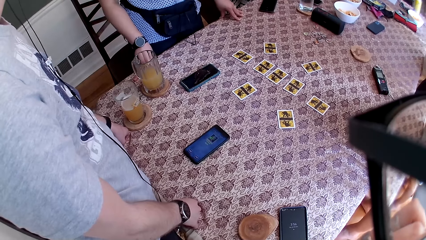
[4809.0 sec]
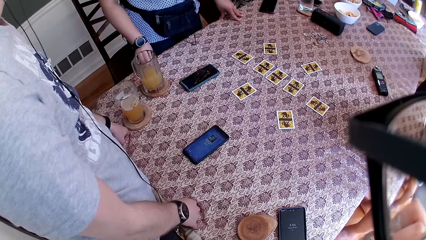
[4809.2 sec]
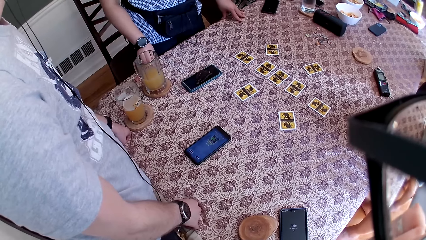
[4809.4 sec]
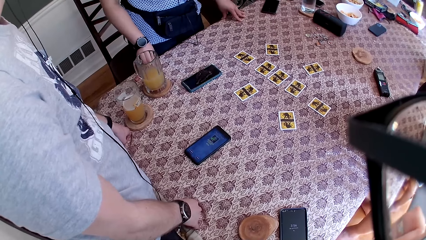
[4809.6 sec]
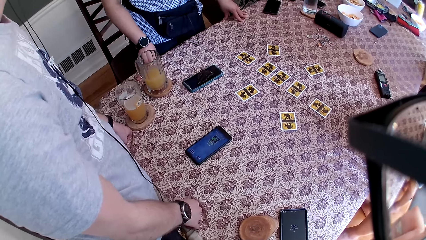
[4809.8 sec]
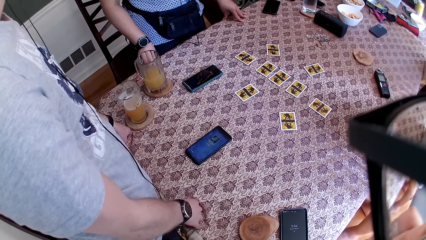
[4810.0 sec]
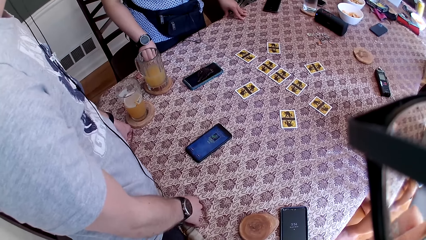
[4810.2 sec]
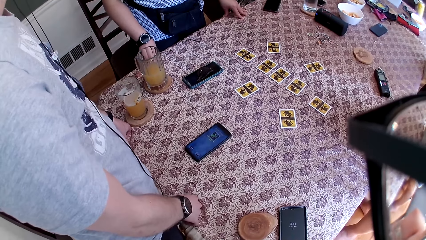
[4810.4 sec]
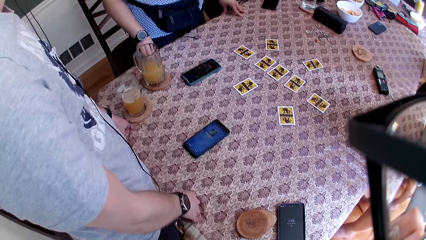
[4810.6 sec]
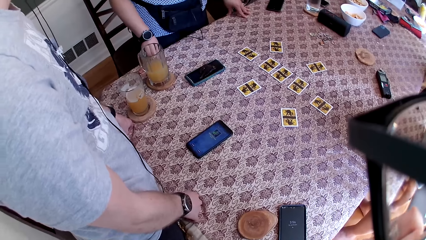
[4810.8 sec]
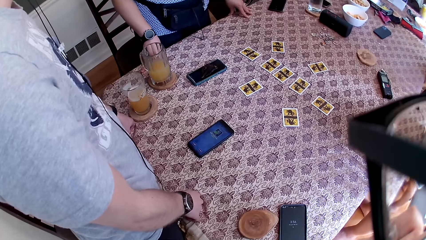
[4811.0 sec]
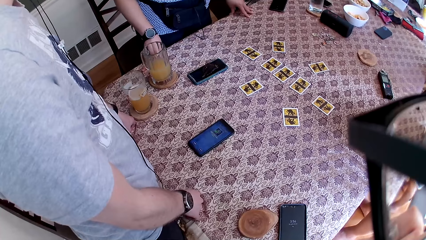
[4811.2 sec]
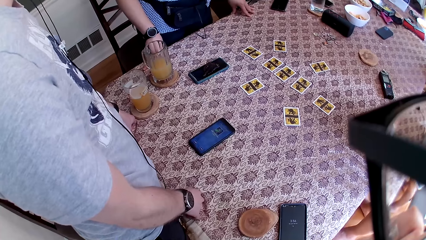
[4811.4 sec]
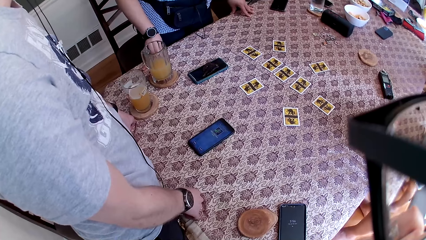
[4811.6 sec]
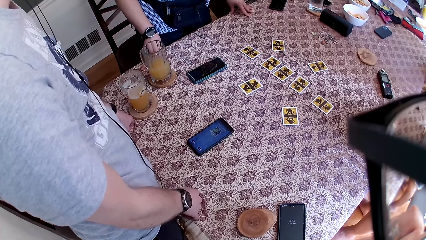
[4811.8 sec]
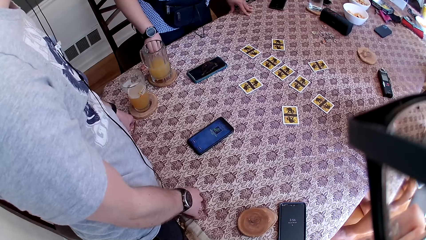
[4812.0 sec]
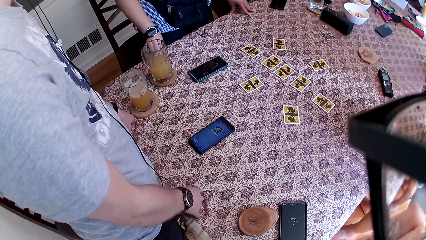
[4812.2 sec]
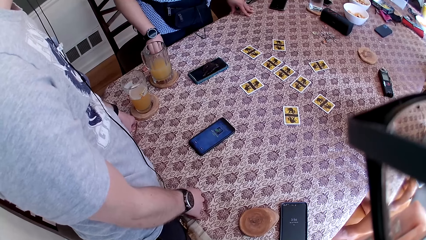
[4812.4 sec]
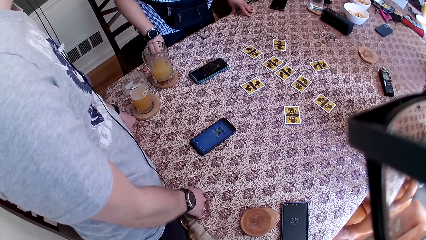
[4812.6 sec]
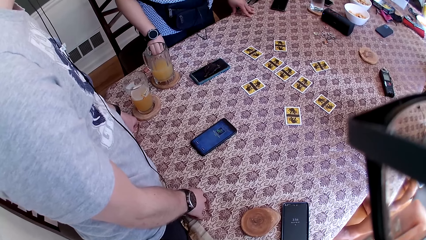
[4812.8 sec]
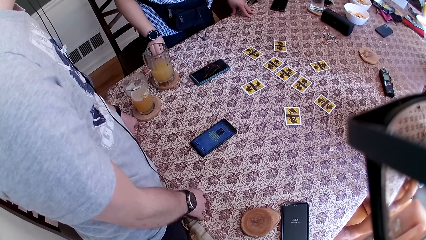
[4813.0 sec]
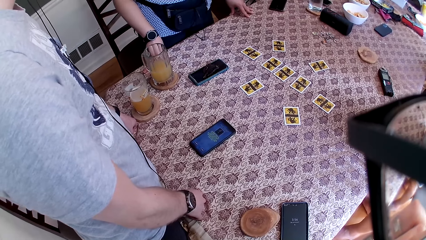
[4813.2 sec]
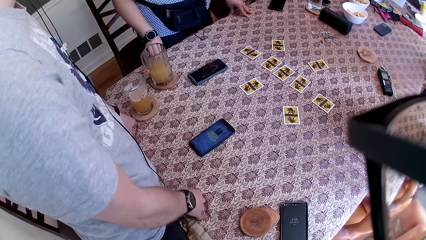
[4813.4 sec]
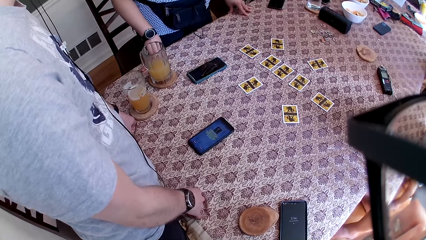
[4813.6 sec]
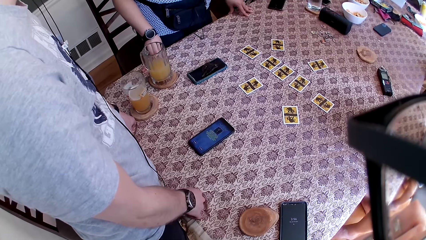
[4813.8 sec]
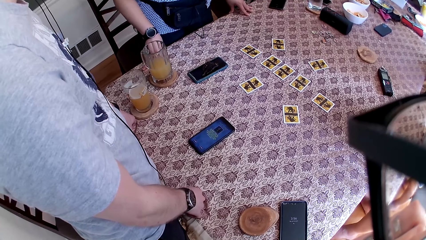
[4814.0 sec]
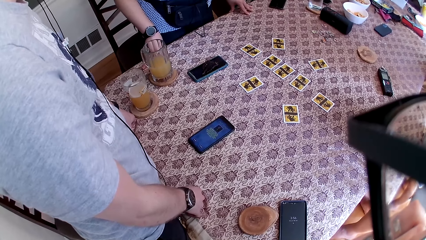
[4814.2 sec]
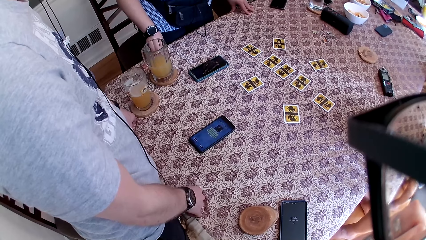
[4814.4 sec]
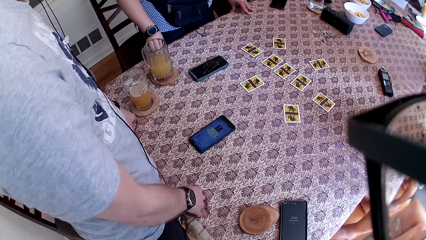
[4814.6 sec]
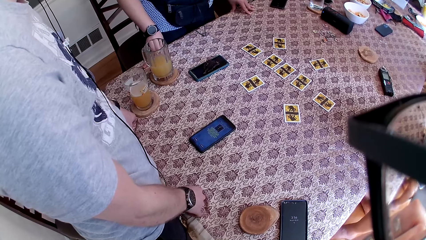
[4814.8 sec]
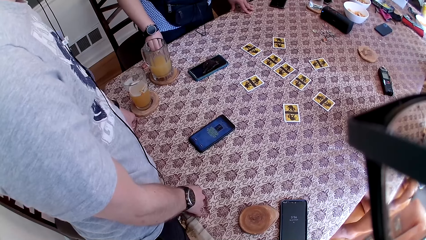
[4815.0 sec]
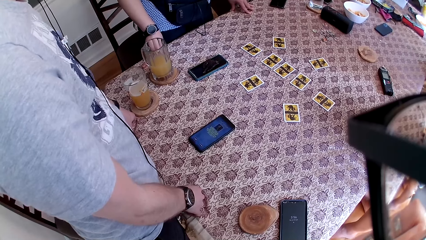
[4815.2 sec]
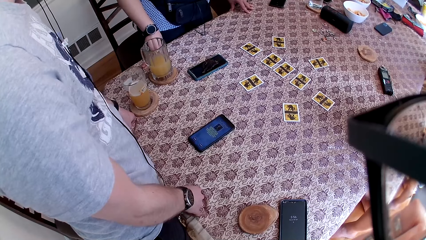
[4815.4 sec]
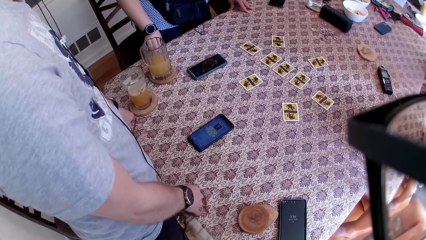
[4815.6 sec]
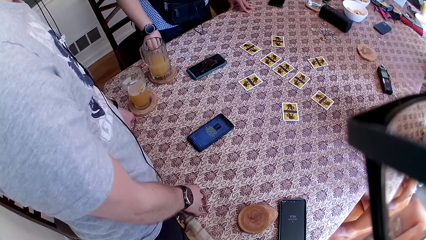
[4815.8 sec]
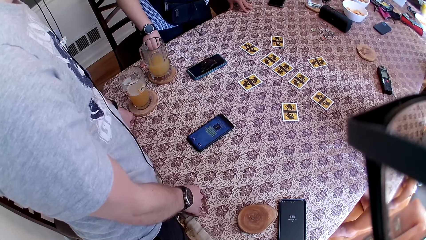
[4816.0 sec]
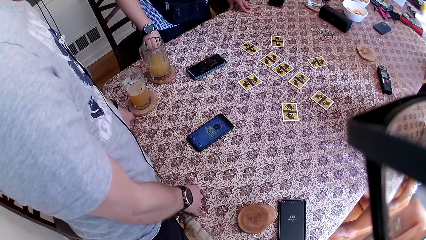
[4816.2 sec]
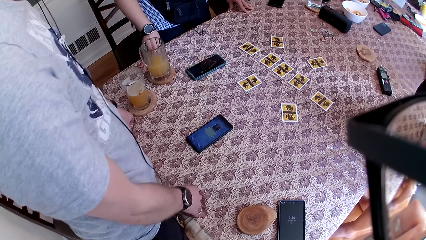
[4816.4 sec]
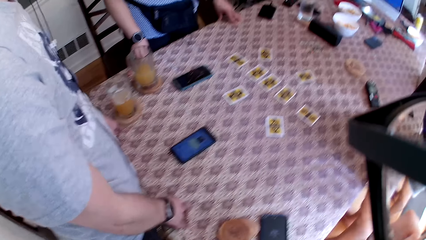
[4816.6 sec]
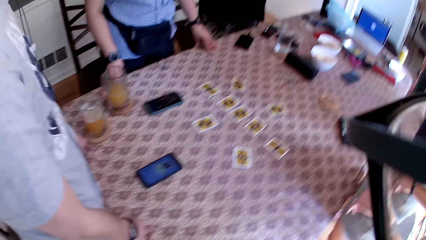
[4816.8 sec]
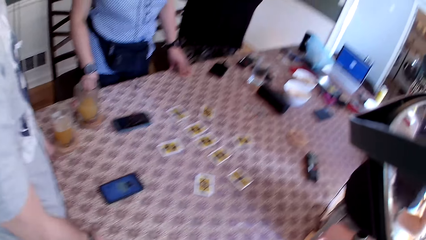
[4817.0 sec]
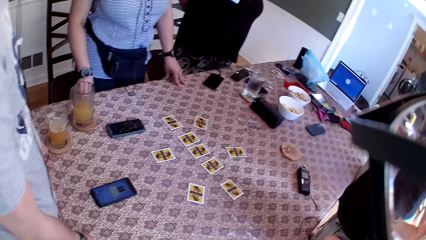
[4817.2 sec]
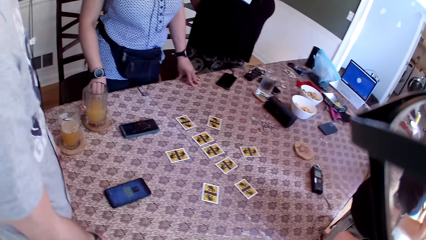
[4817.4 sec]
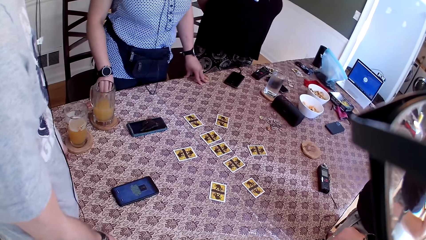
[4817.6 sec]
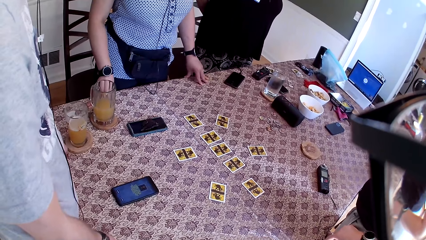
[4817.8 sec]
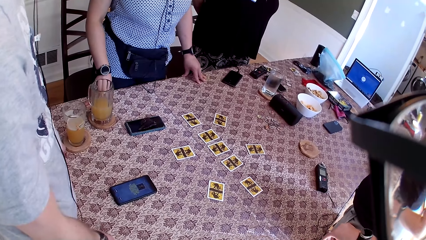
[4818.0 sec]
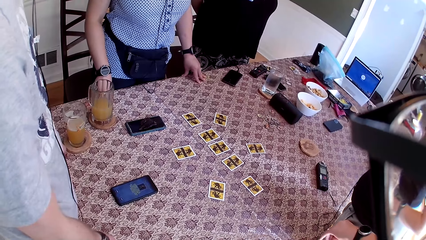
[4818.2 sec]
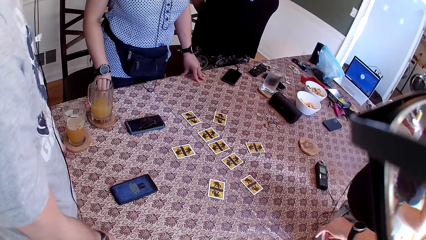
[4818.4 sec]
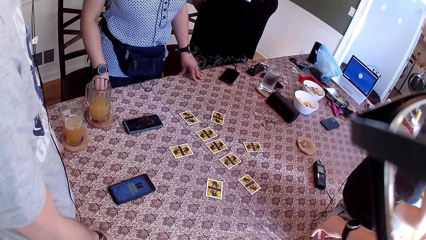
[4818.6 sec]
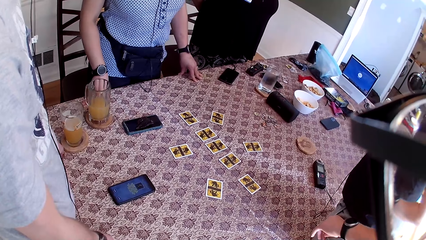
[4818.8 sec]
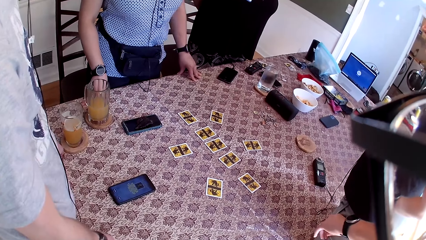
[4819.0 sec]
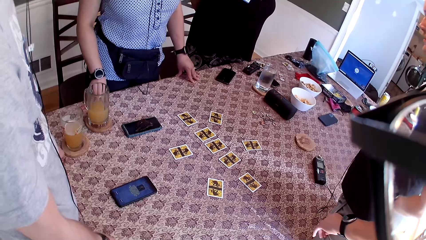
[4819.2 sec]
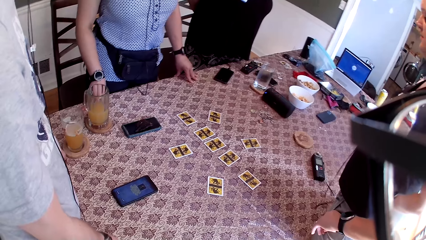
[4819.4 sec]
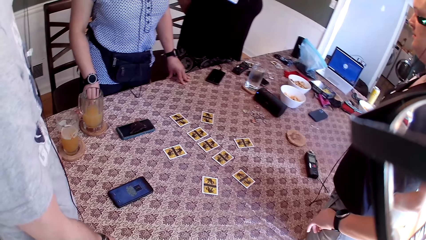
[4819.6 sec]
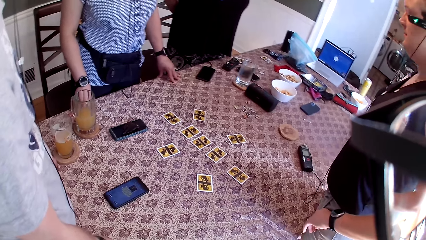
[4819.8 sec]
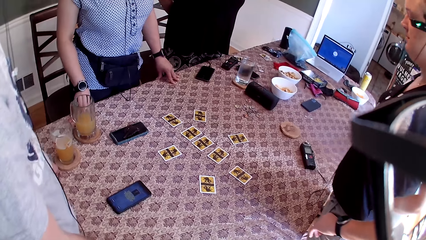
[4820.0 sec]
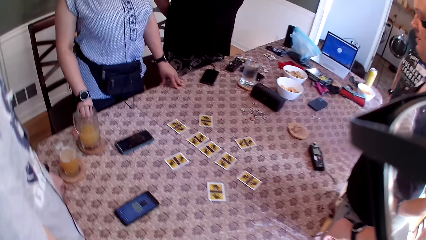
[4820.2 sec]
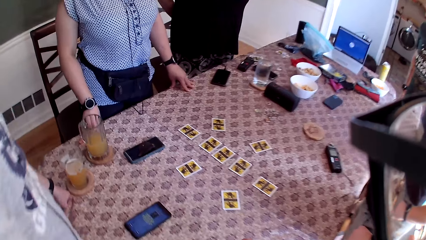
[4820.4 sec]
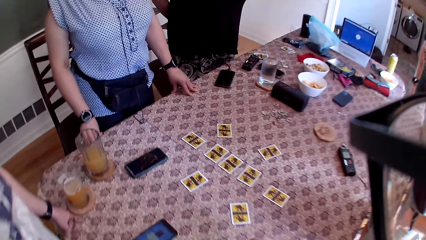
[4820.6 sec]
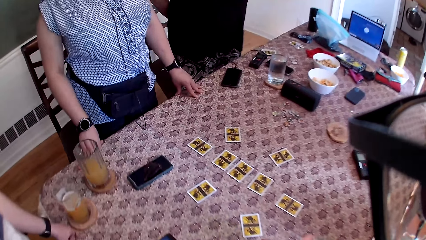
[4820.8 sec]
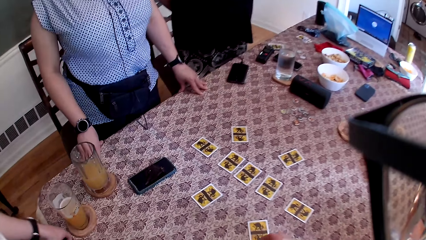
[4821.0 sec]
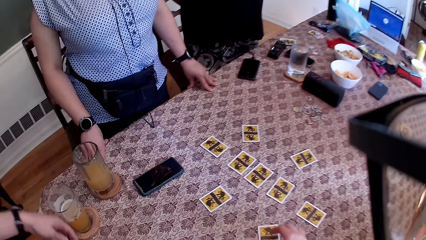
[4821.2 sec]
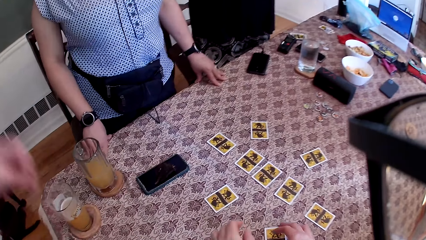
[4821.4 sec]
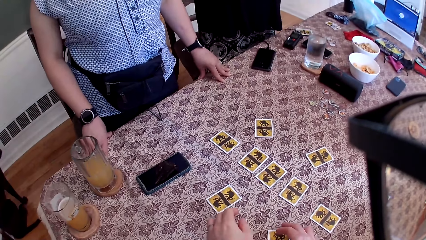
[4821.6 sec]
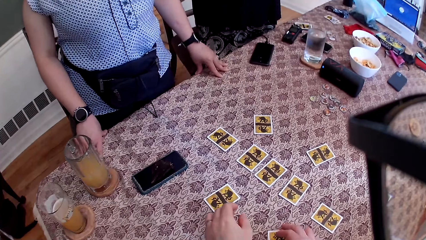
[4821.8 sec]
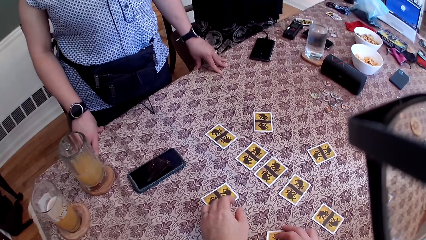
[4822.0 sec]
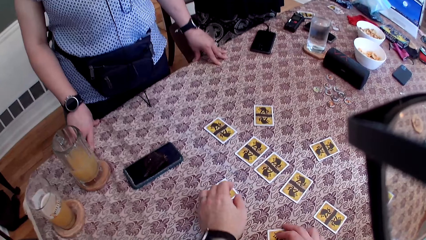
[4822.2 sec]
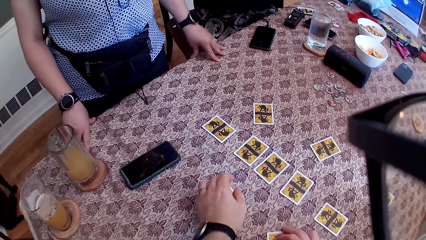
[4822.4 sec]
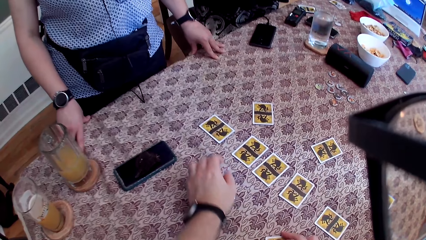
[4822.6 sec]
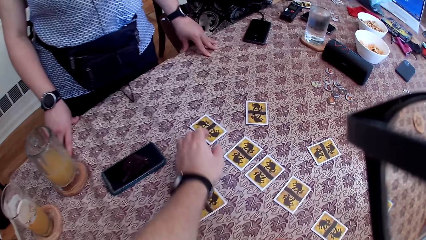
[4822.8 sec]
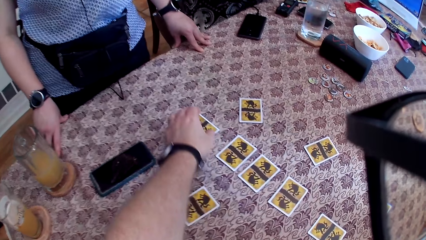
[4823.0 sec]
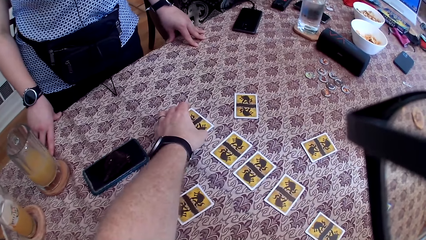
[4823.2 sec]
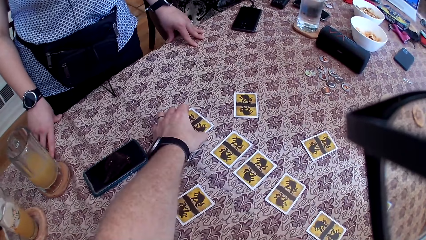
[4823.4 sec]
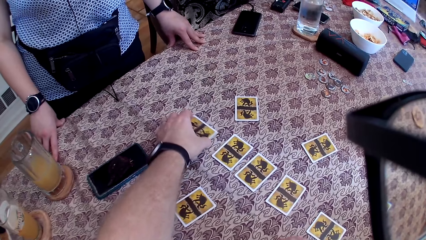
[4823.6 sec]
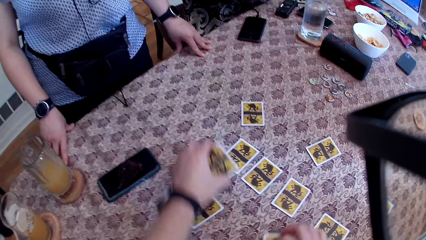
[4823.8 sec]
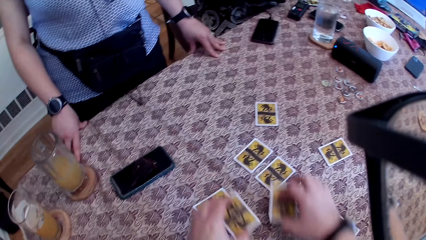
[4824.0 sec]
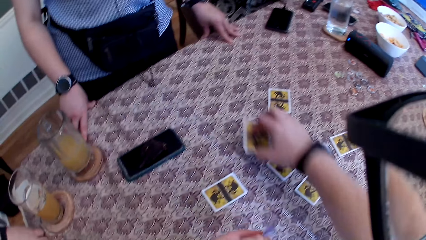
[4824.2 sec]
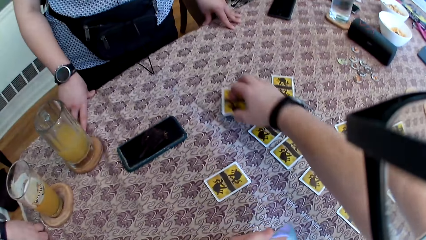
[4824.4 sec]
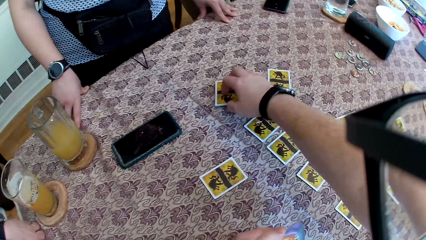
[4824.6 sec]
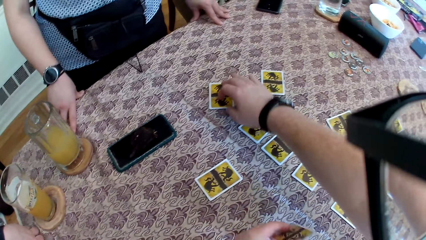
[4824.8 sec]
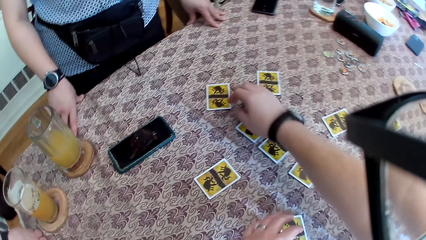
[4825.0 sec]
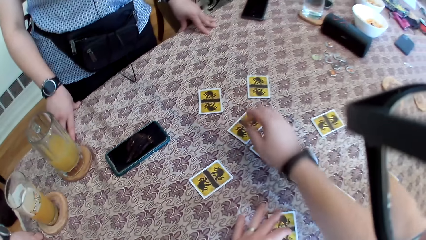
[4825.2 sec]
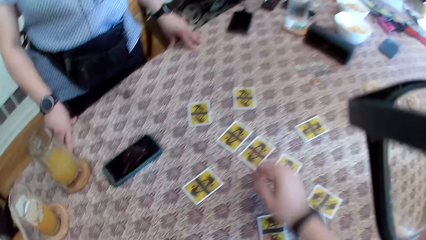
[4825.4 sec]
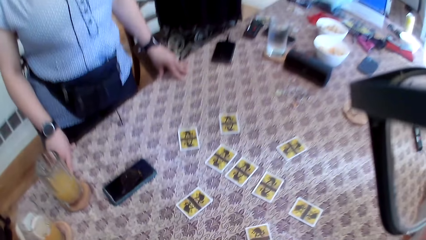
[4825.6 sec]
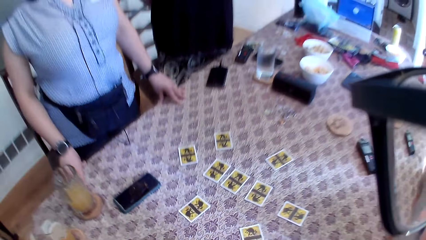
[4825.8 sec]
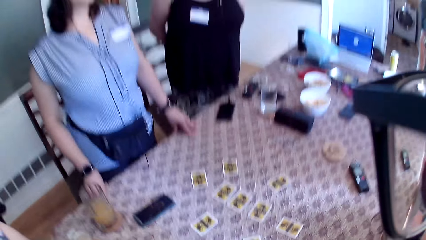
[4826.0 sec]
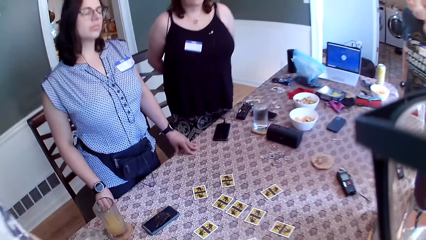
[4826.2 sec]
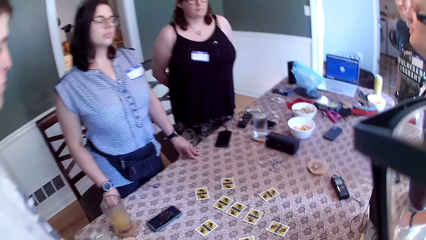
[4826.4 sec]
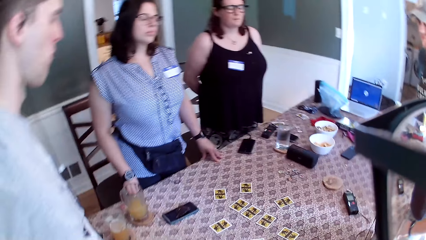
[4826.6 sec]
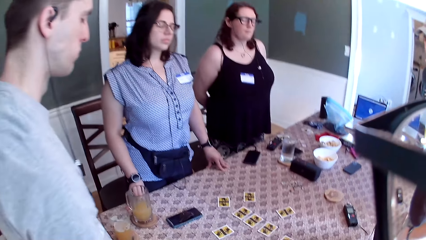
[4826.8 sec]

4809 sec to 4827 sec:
The camera wearer moves his head. He plays the One Night Ultimate Daybreak game. He picks a card on the table with his right hand, picks a card on the table with his left hand, and drops the cards in both hands on the table.
